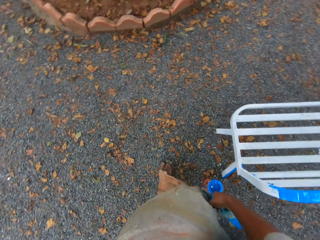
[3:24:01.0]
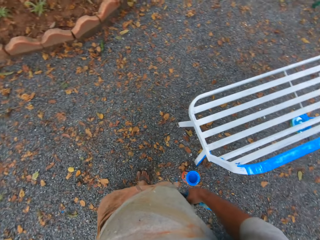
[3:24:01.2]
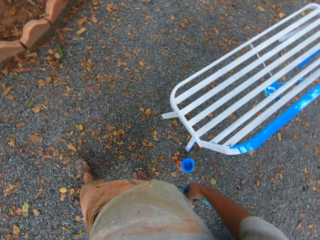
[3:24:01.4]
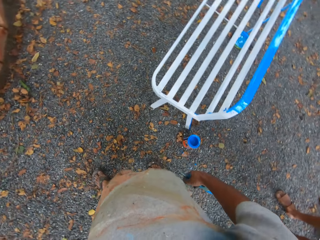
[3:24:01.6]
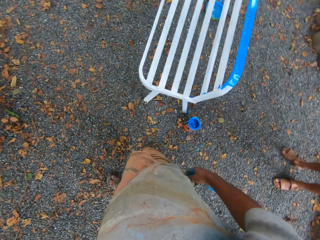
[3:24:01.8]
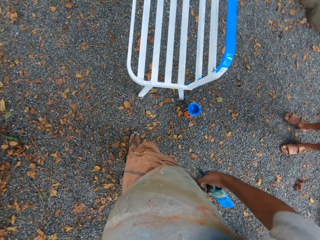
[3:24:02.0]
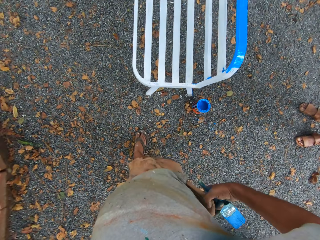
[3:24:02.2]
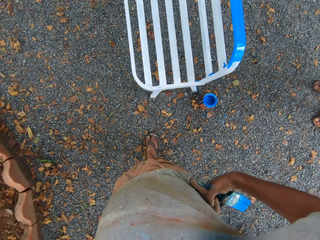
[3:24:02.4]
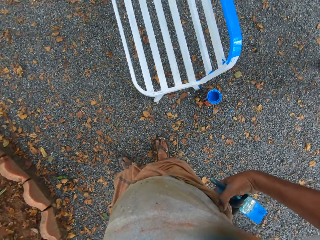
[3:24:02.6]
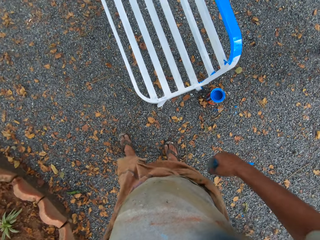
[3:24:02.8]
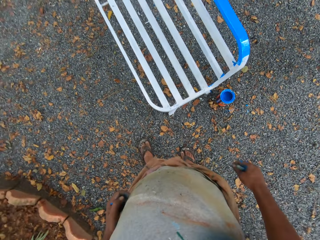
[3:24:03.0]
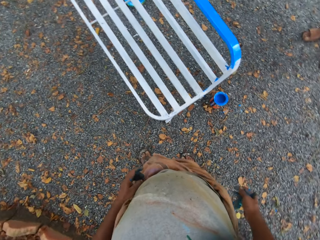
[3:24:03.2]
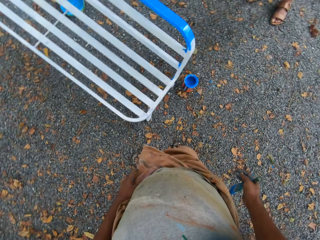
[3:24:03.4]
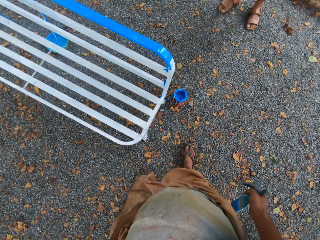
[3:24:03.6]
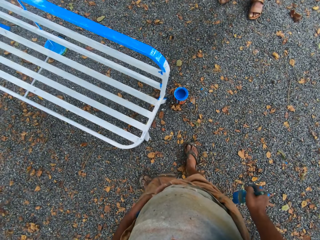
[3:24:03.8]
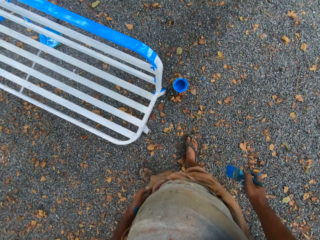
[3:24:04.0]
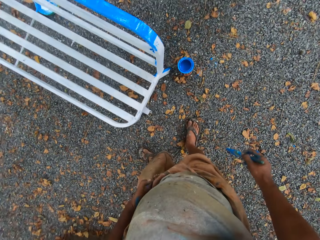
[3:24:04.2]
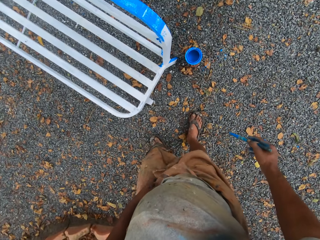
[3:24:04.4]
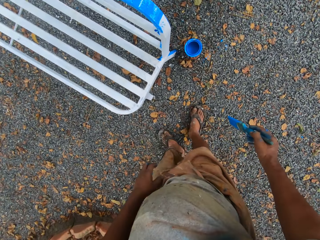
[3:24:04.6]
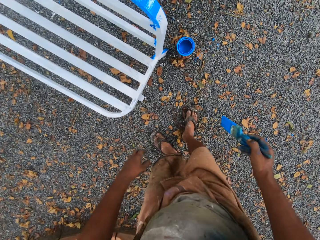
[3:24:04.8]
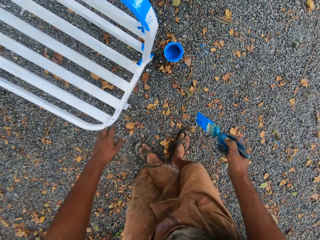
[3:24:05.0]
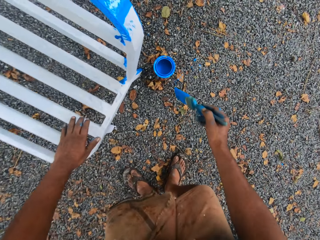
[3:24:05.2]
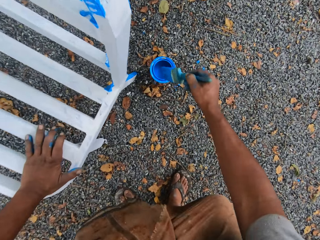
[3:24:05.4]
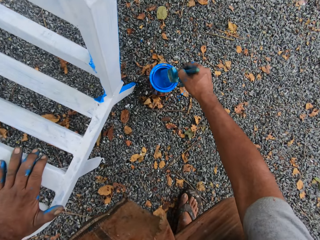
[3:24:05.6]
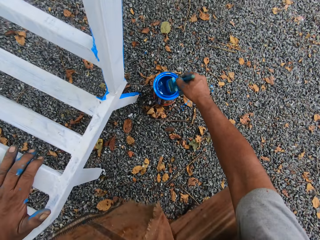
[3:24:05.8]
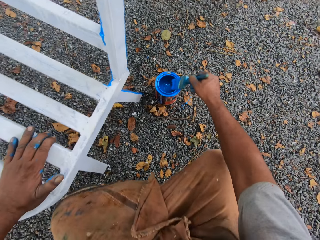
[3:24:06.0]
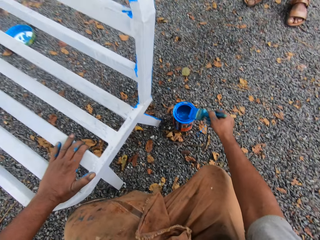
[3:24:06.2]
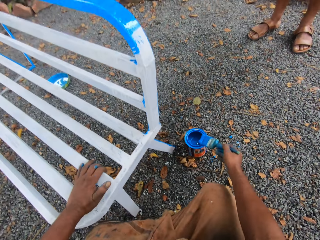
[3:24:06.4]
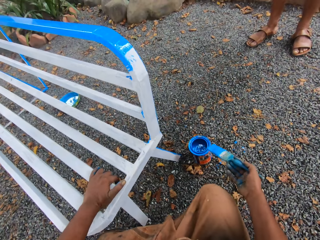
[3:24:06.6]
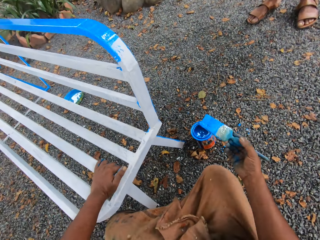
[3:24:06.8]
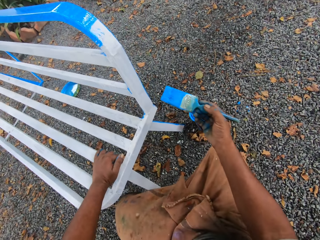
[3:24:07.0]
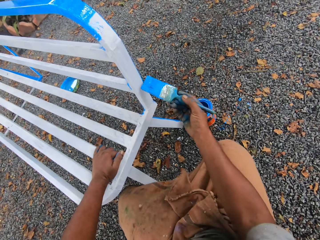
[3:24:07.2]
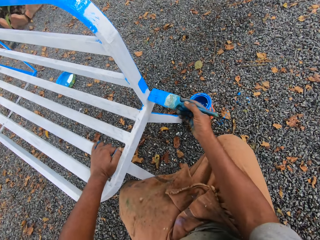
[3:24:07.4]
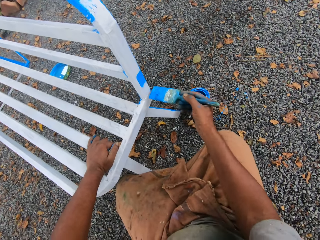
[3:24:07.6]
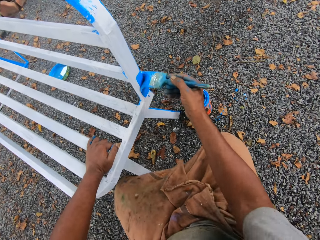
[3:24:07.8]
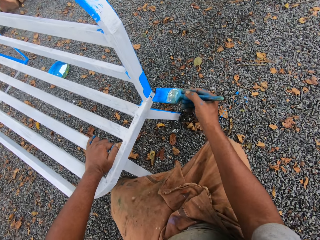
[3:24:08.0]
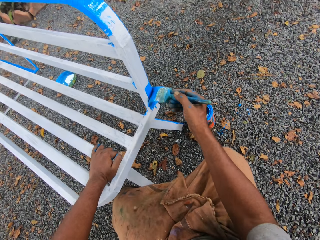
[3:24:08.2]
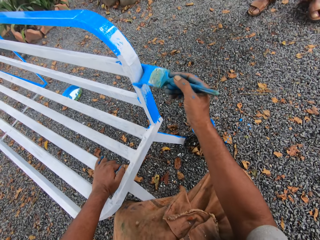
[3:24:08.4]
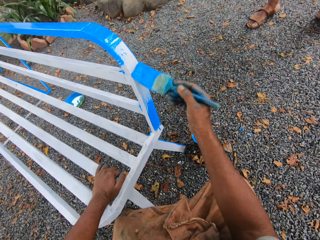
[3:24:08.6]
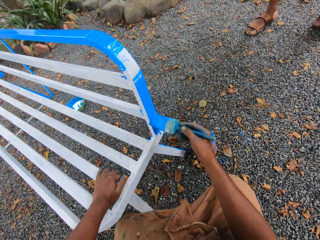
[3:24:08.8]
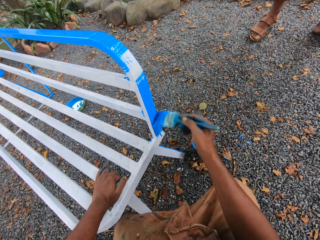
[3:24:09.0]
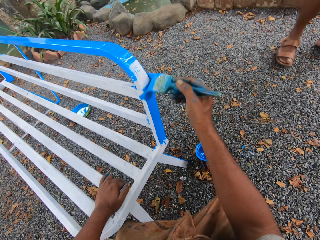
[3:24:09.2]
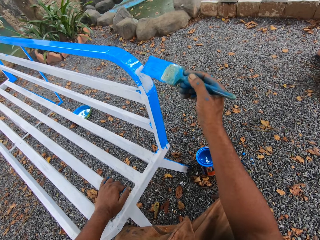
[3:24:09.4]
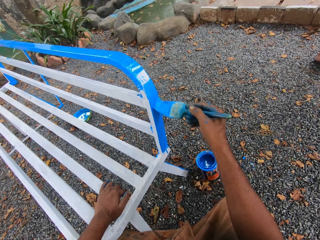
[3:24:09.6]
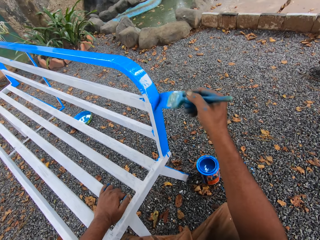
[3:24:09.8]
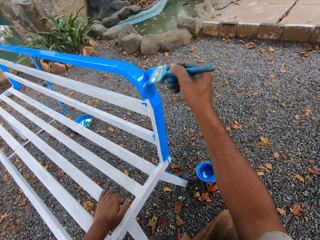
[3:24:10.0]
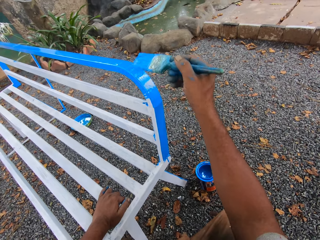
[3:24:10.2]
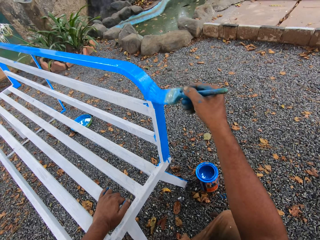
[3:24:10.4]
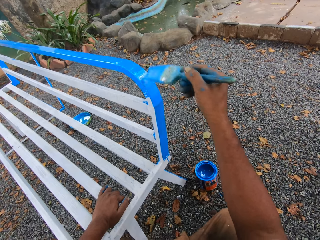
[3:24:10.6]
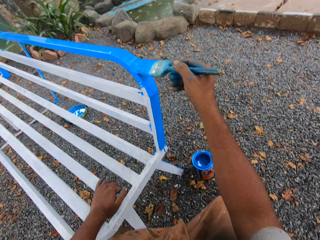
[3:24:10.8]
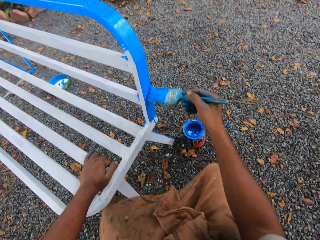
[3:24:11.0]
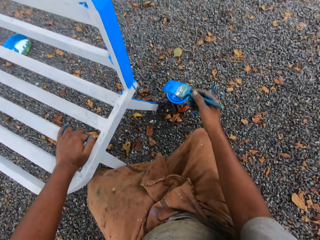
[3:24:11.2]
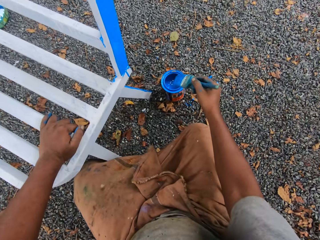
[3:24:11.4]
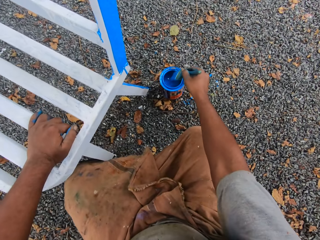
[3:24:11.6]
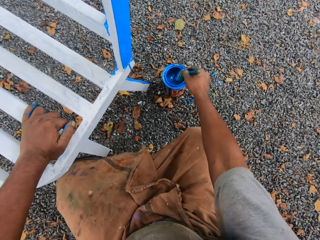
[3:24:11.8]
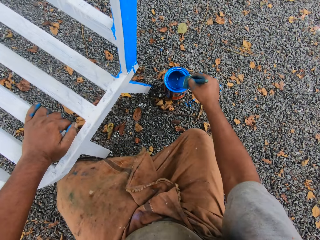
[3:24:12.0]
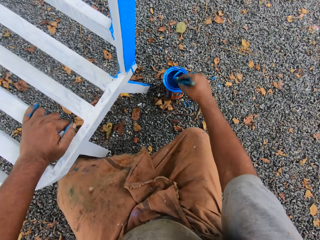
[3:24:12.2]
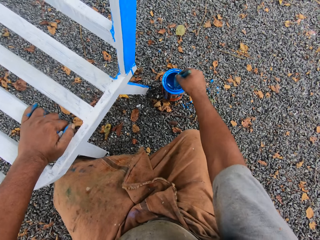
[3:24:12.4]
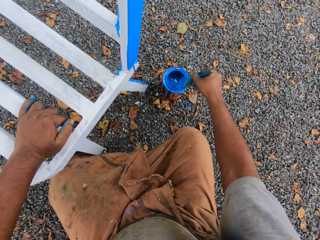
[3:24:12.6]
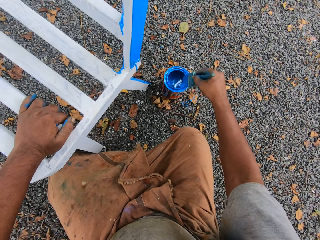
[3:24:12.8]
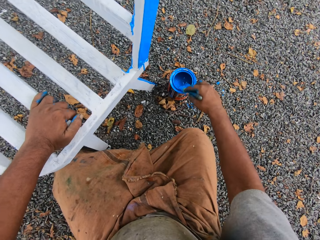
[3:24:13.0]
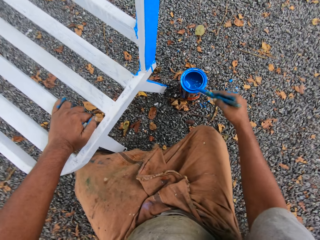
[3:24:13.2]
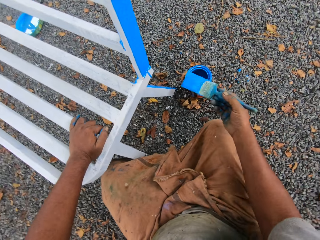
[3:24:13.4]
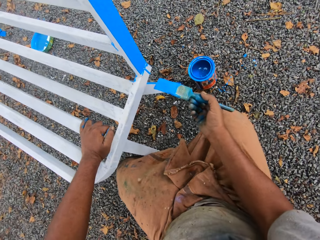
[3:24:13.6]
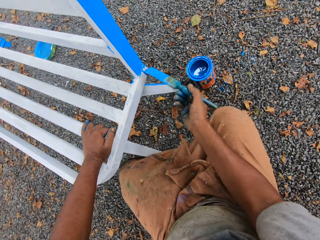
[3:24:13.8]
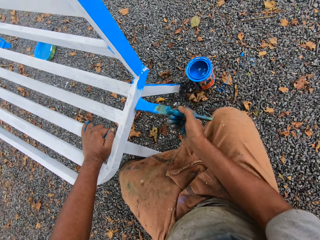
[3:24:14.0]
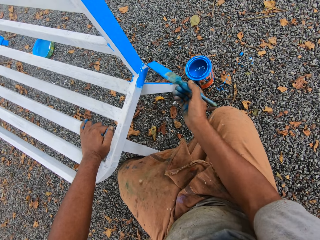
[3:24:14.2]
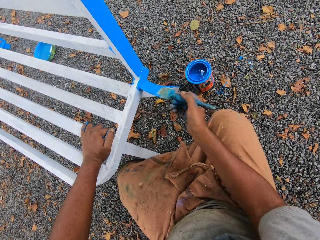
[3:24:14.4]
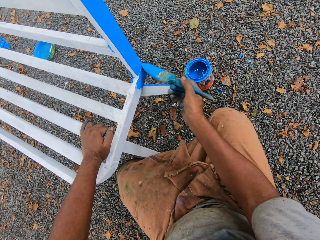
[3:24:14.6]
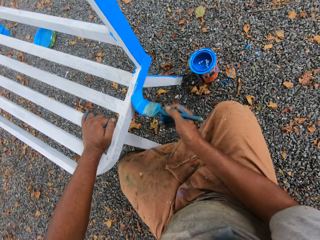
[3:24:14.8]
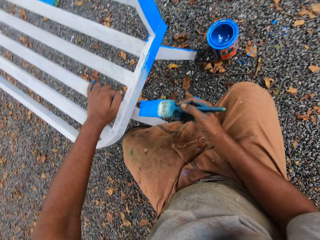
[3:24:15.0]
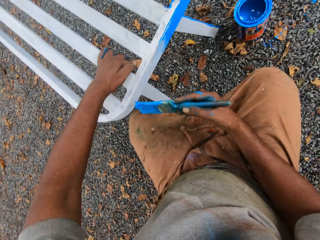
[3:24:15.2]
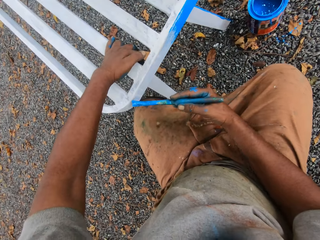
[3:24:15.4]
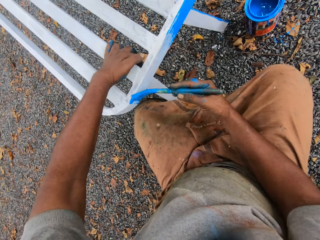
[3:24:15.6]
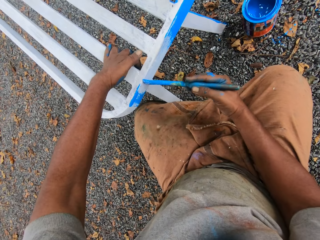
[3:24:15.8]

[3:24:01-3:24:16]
The camera wearer adjusts his cloth. He squats. He places his left hand on the chair. He dips the paint brush in his right hand in a container of paint on the floor. He cleans the paint brush with the mouth of the paint container. A person stands in front of the camera wearer. The camera wearer paints the chair with the paintbrush in his right hand. The person walks away. The camera wearer dips the paint brush in his right hand in the container of paint on the floor. He cleans the paint brush with the mouth of the paint container. He paints the chair with the paintbrush in his right hand.

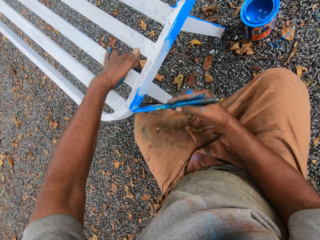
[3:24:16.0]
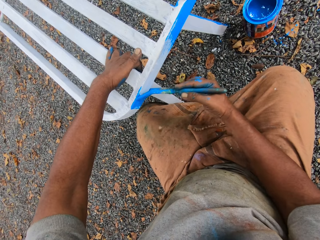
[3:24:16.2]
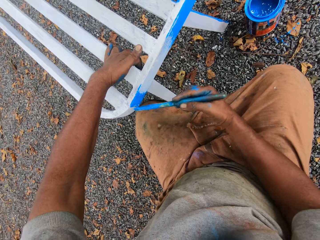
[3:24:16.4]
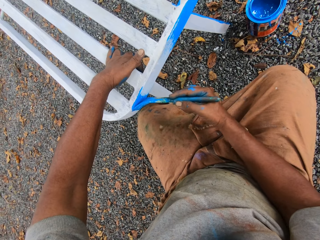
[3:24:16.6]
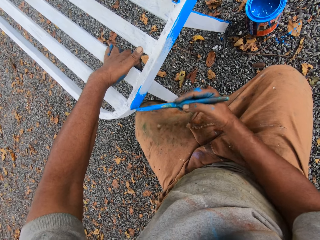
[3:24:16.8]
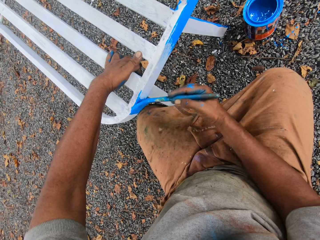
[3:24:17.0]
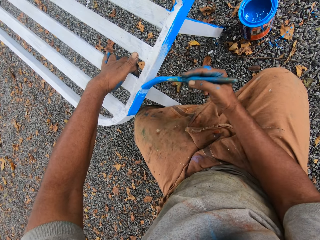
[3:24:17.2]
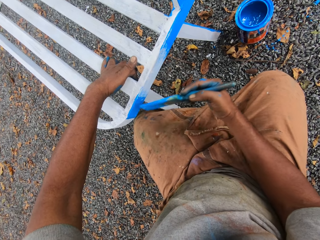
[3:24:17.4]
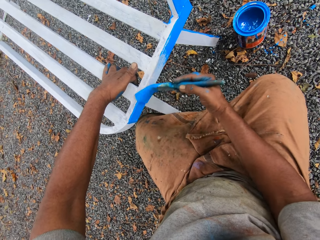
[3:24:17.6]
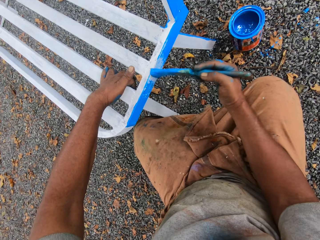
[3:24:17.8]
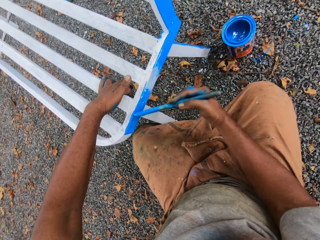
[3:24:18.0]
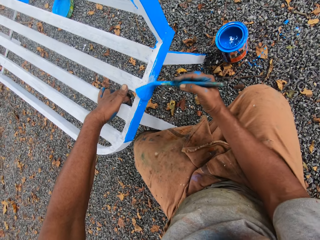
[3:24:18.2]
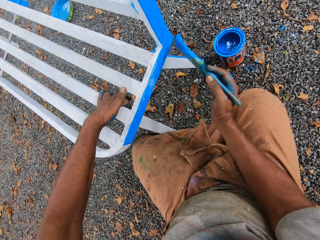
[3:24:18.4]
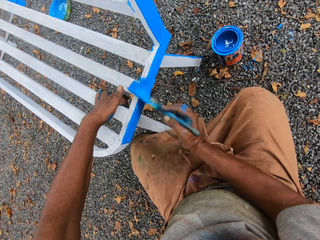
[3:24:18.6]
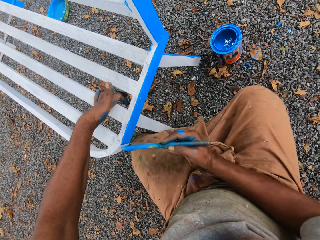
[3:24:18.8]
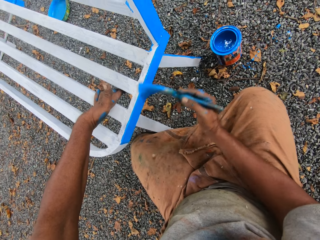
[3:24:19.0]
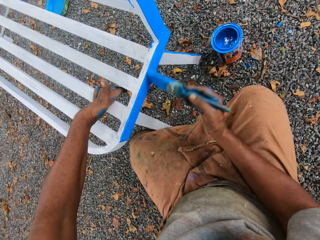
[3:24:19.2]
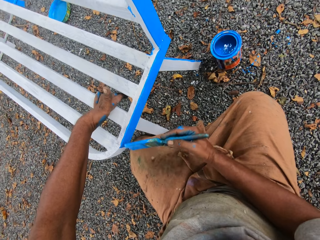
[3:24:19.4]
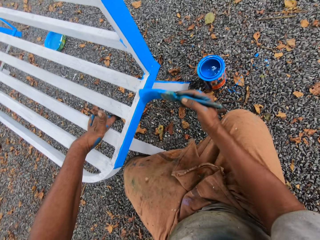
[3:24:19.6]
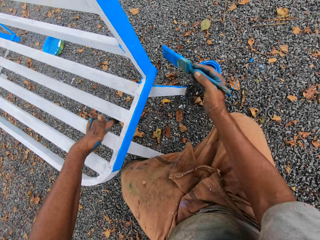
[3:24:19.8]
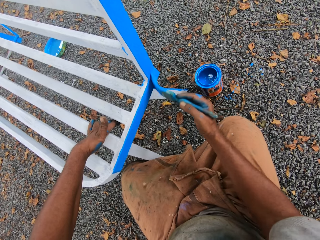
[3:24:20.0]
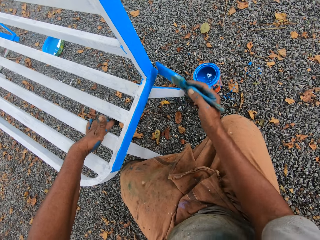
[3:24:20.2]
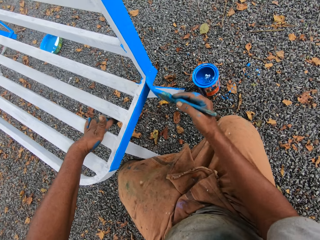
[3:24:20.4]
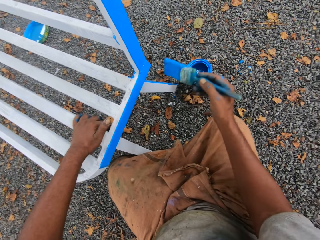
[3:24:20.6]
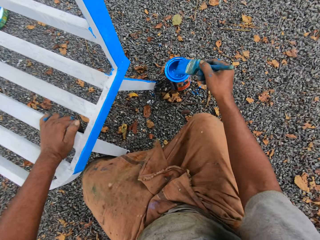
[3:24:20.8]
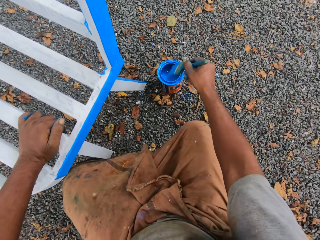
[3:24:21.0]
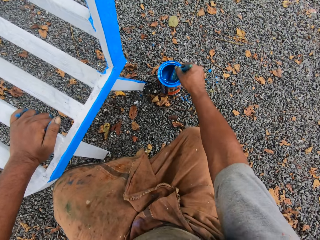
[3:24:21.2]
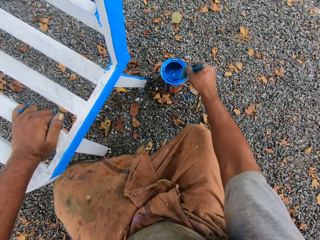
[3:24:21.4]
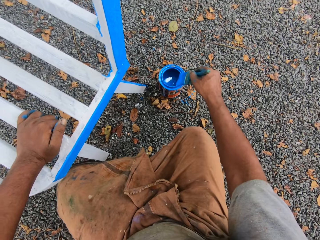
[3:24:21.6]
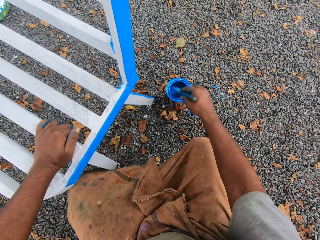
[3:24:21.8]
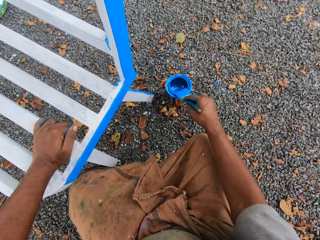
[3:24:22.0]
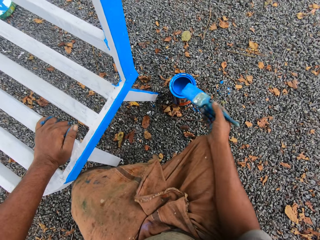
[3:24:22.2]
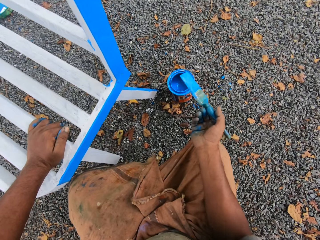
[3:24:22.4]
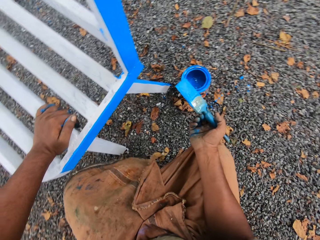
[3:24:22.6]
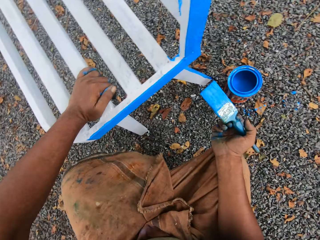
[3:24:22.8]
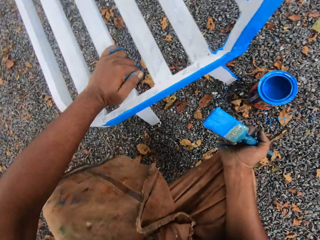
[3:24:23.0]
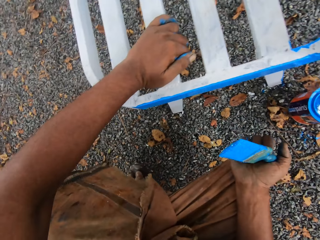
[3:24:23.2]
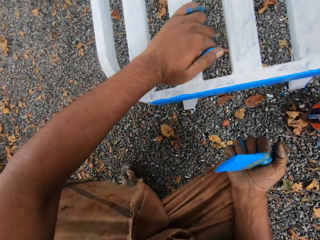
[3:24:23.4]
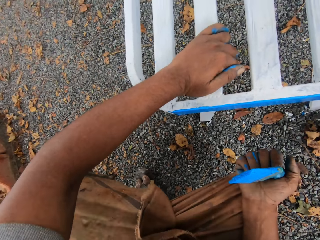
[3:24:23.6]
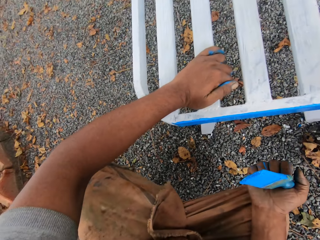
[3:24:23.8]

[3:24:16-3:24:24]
The camera wearer dips the paint brush in his right hand in a container of paint on the floor. He cleans the paint brush with the mouth of the paint container.
